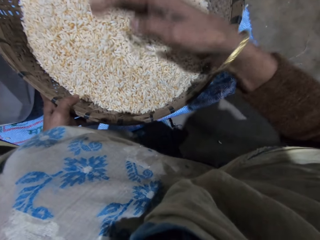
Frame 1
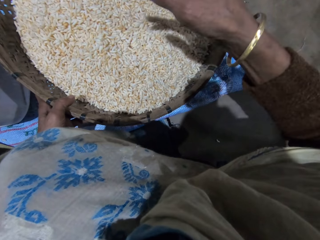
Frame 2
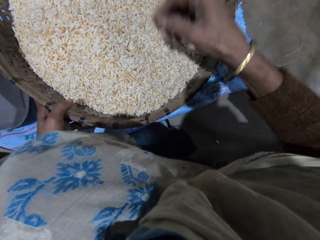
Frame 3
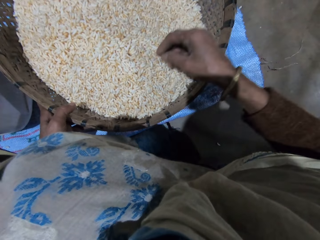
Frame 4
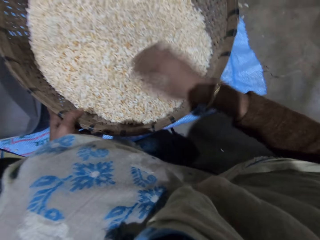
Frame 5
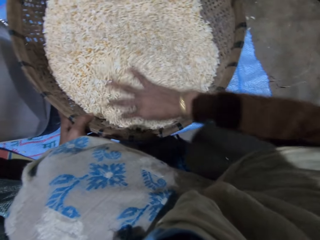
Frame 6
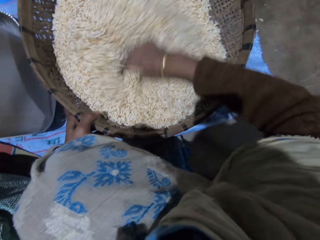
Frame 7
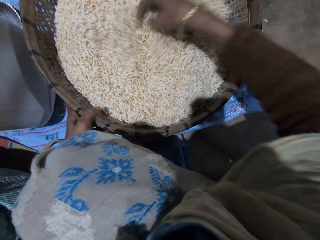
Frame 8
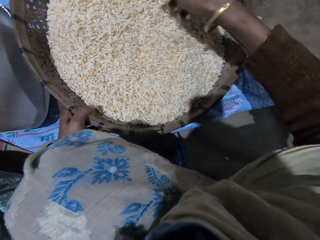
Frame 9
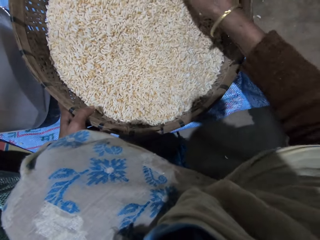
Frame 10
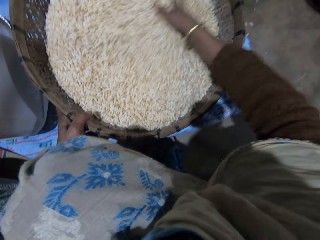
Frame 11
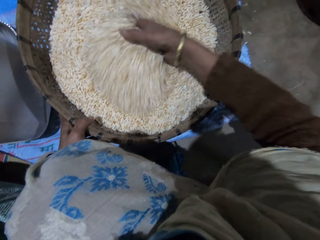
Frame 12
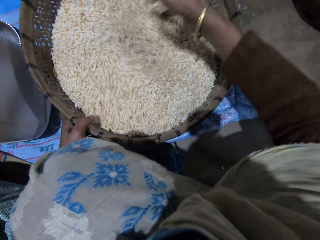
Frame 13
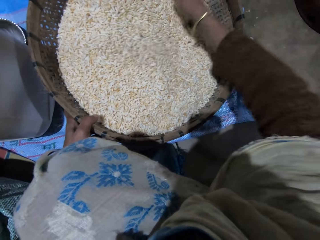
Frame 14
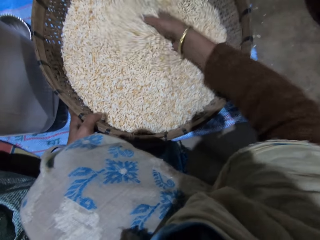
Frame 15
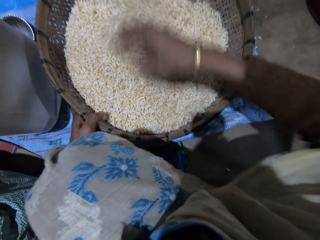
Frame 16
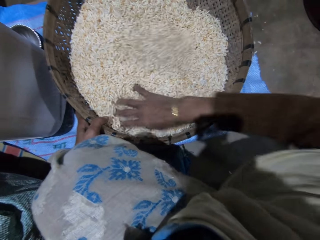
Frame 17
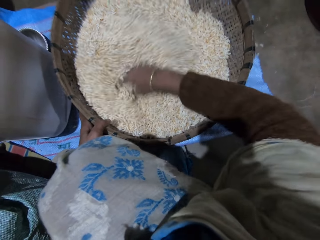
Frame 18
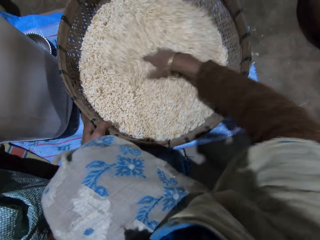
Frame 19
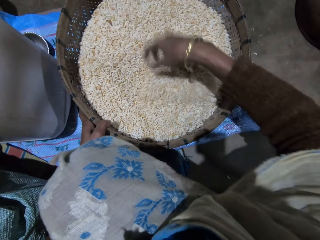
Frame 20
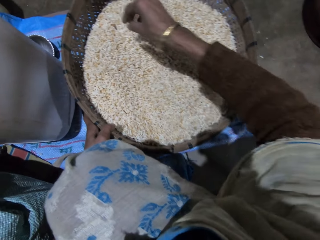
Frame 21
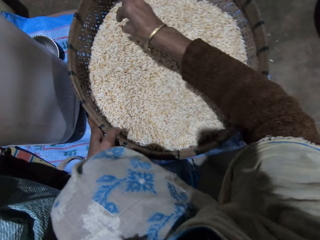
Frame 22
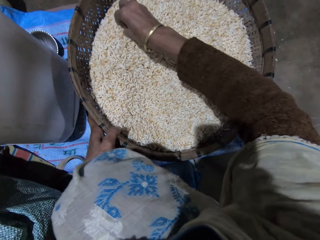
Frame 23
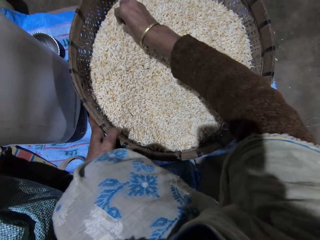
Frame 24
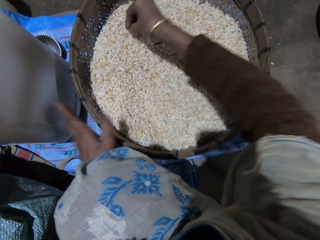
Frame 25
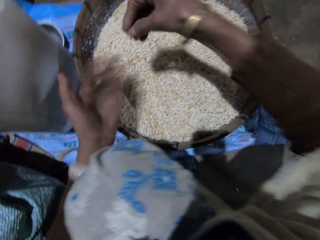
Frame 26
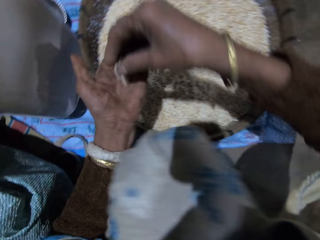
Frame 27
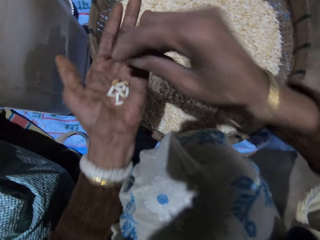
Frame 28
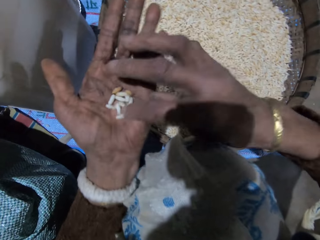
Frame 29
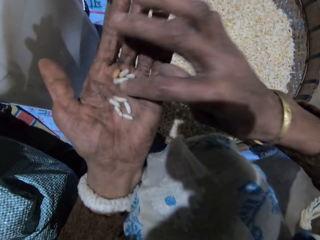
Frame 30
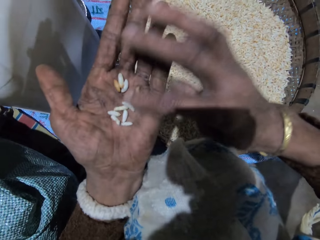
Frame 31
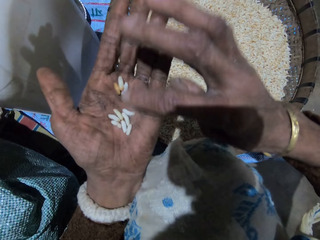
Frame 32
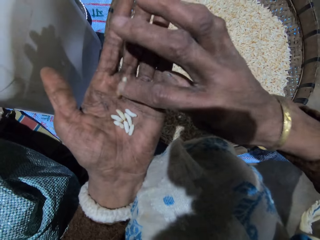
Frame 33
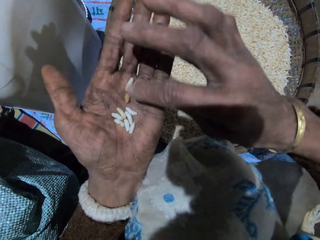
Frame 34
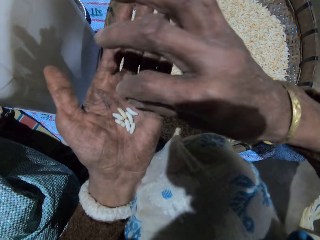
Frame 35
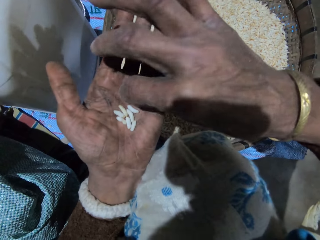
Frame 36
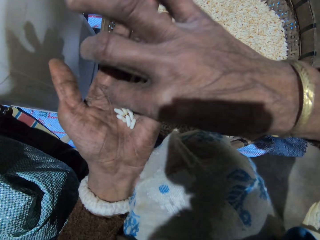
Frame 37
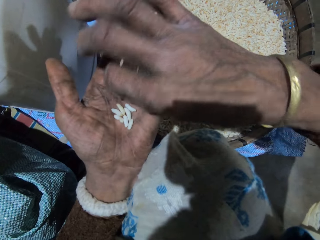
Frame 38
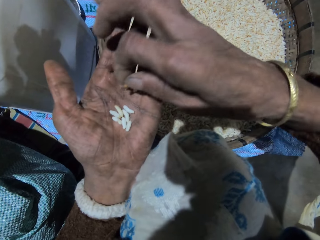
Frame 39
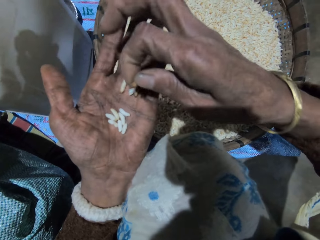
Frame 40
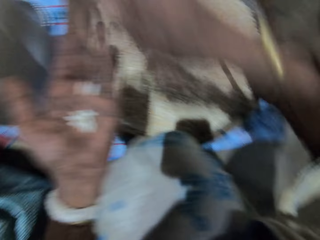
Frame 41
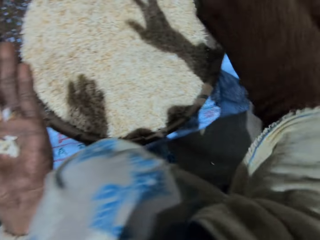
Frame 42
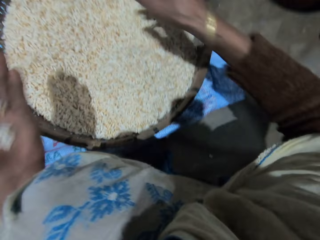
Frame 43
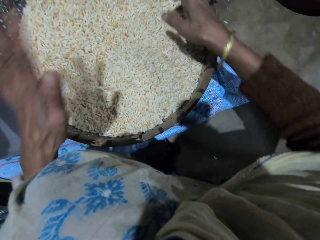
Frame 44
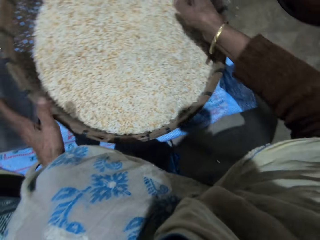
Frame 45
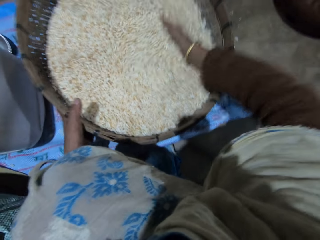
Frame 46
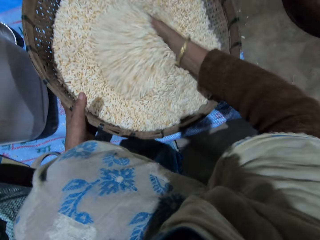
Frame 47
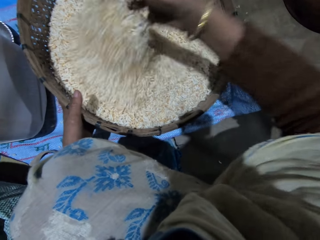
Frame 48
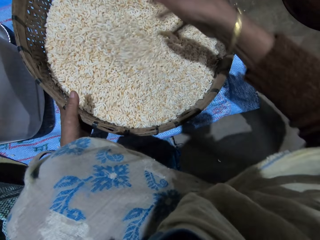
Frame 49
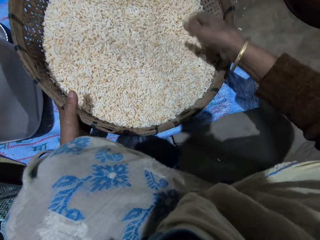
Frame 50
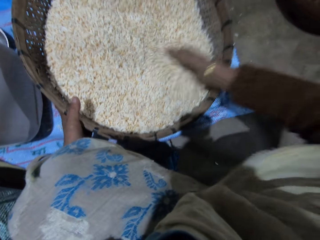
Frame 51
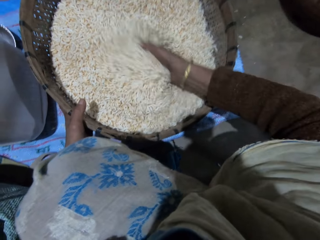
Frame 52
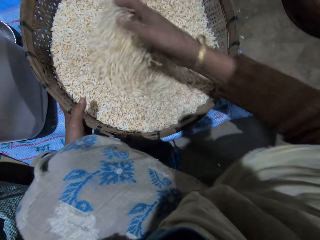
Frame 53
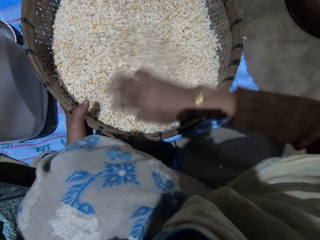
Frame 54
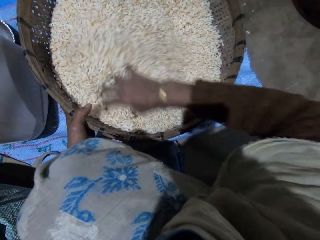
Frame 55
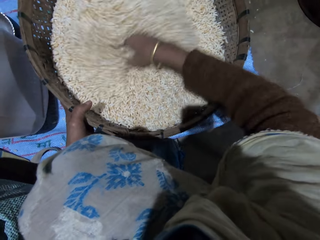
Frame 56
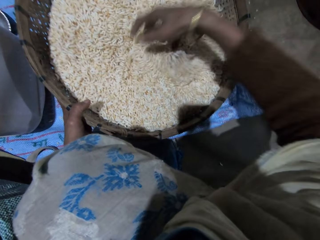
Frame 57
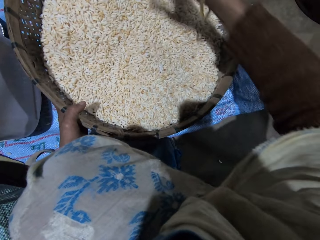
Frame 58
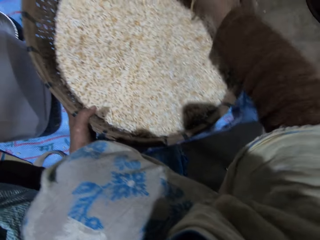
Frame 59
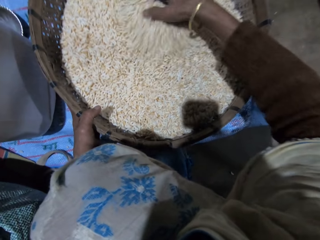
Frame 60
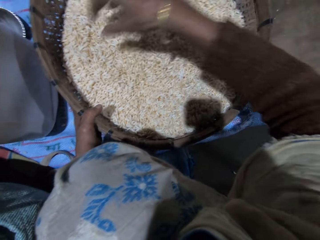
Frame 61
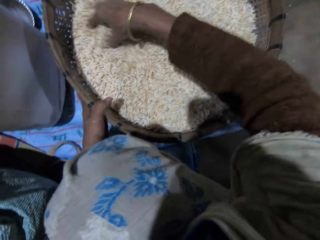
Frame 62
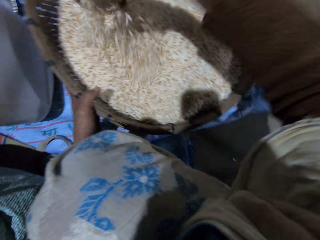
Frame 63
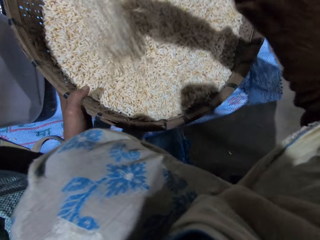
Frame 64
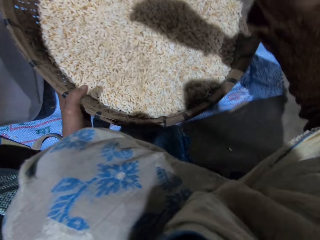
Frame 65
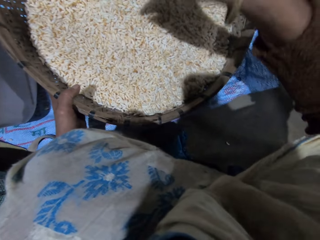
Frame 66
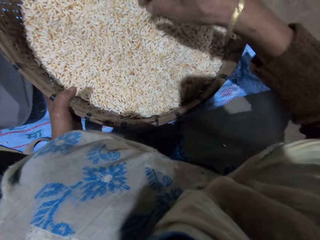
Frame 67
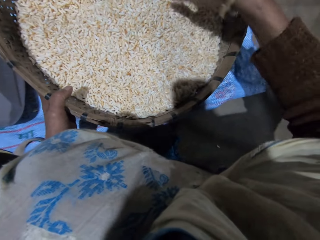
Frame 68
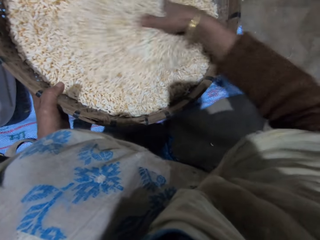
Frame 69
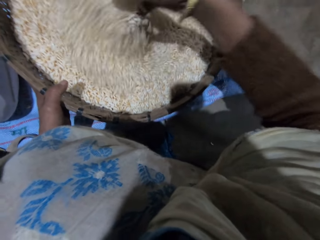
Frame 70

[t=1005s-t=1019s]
The camera wearer takes out some grains with her right hand. She puts the grains in her right hand on her left hand. She sorts the grains with her right hand. She turns the grains in her left hand with her right hand. She picks up dirt in her left hand with her right hand. She throws away the dirt in her right hand. She pours the grains in her left hand into the basket. She holds the basket with her left hand. She sorts the grains with her right hand. She turns the grains in the basket with her right hand.

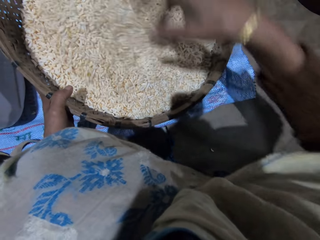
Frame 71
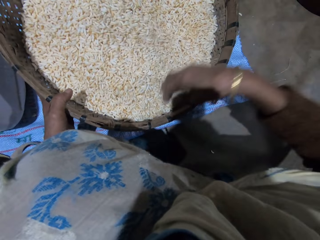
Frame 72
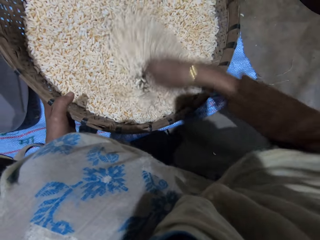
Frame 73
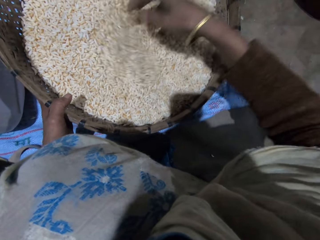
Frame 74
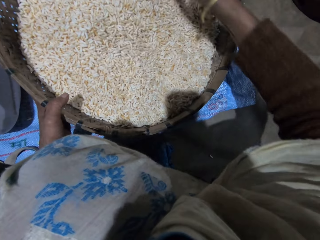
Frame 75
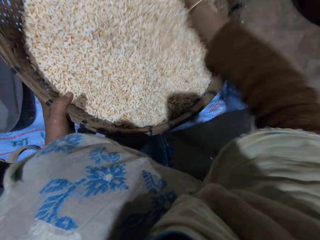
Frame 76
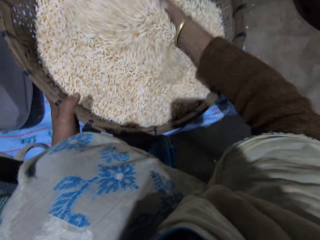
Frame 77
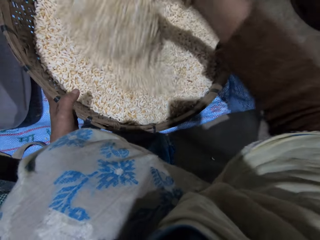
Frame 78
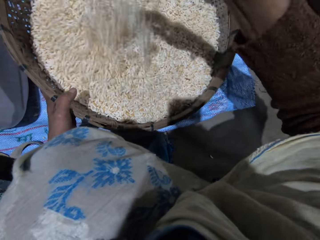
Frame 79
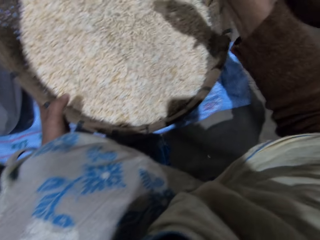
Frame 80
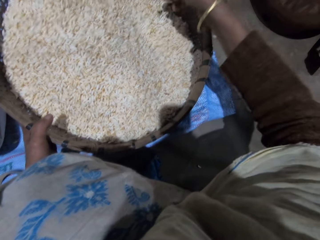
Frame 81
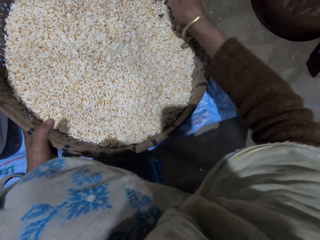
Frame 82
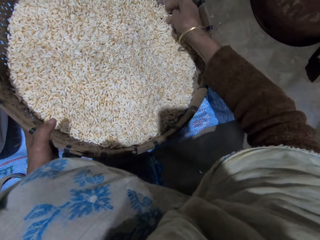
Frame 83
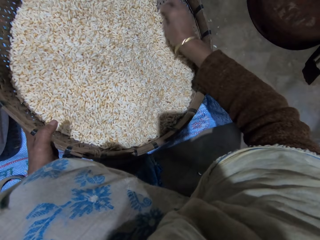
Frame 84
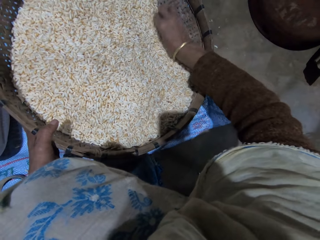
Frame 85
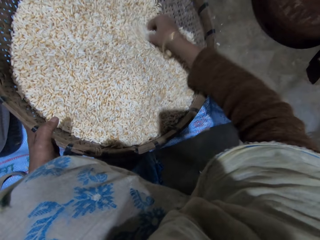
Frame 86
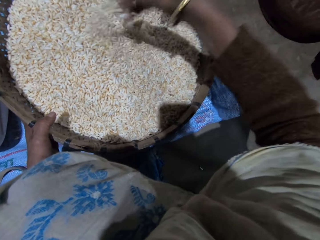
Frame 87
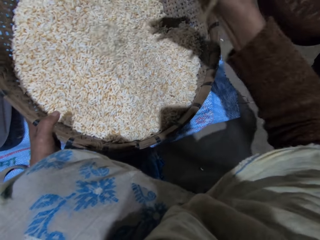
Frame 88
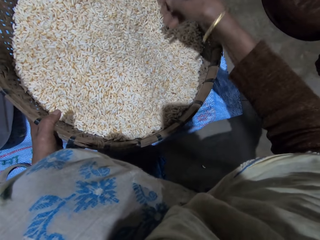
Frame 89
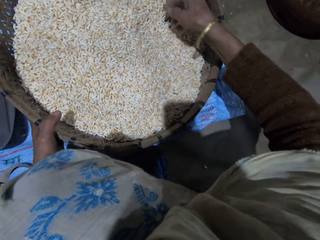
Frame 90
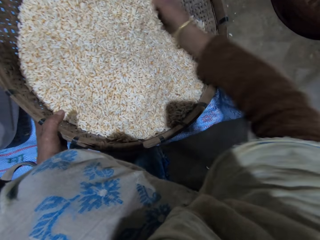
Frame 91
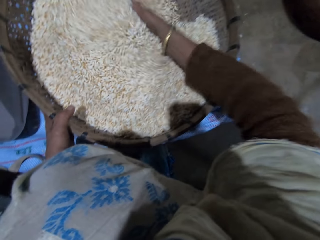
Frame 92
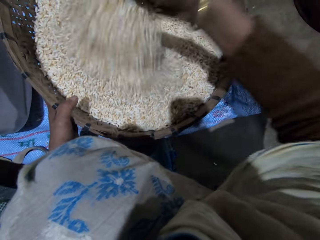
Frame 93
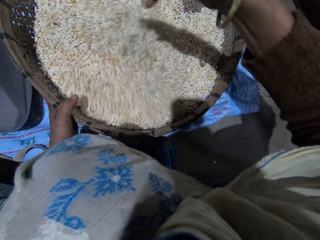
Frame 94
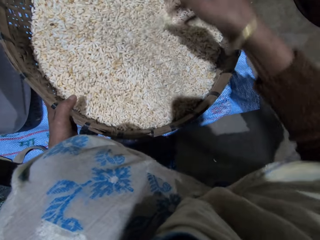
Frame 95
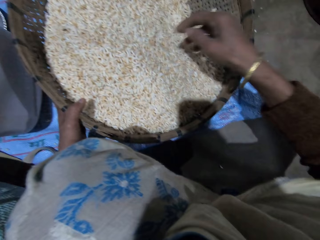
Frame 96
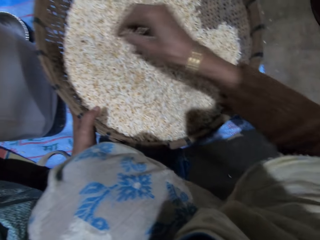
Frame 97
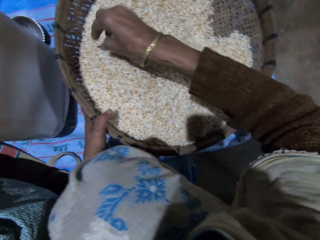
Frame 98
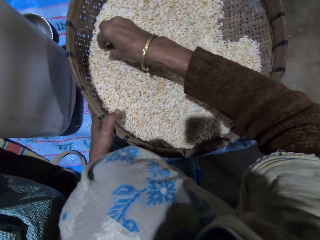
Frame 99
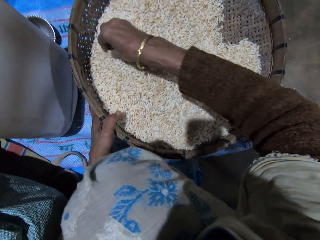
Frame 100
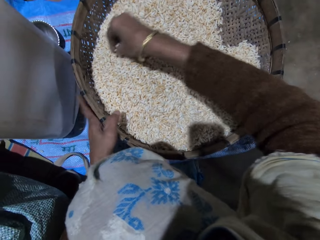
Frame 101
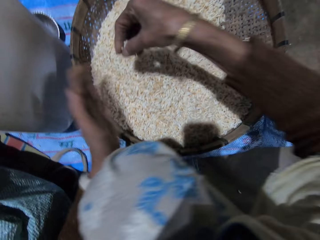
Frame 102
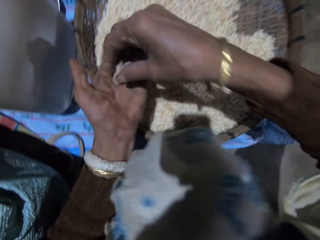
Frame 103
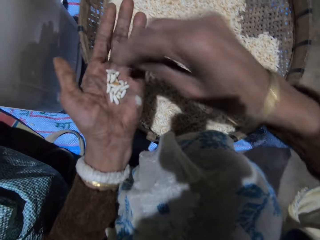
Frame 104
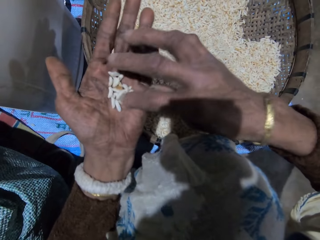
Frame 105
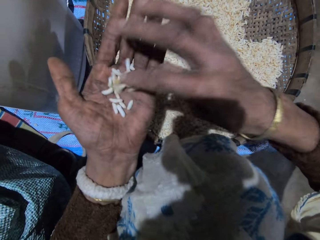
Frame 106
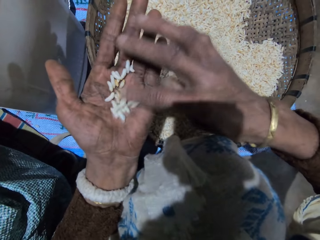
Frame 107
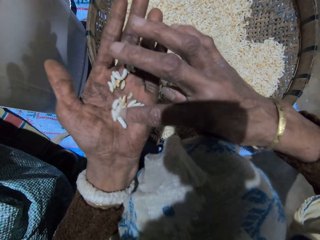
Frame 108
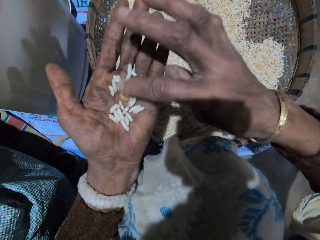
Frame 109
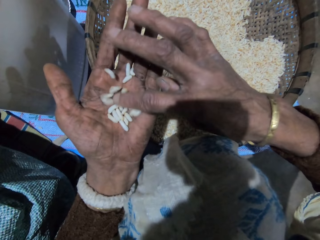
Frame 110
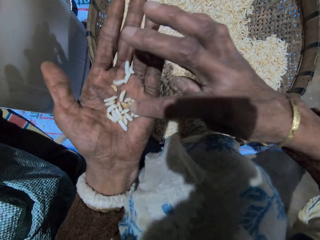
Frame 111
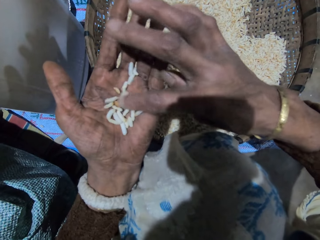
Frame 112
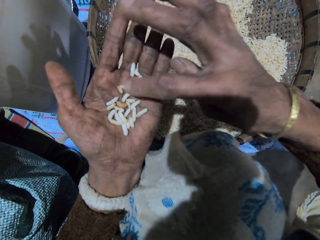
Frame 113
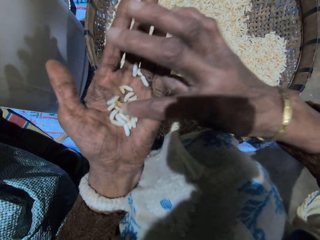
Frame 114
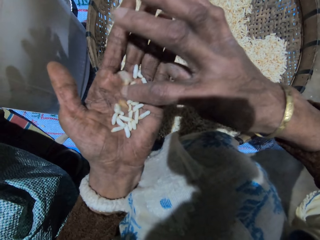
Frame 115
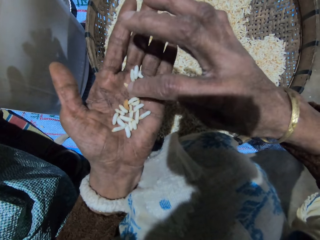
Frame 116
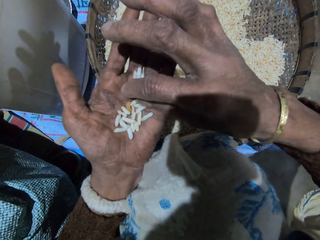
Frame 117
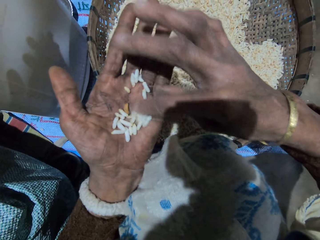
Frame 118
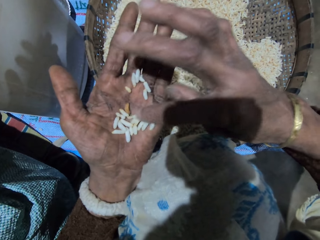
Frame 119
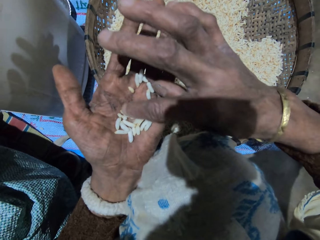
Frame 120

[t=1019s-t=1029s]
The camera wearer takes out some grains with her right hand. She puts the grains in her right hand on her left hand. She sorts the grains with her right hand. She turns the grains in her left hand with her right hand.
